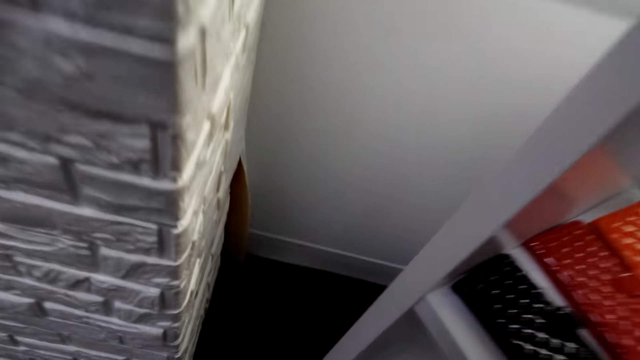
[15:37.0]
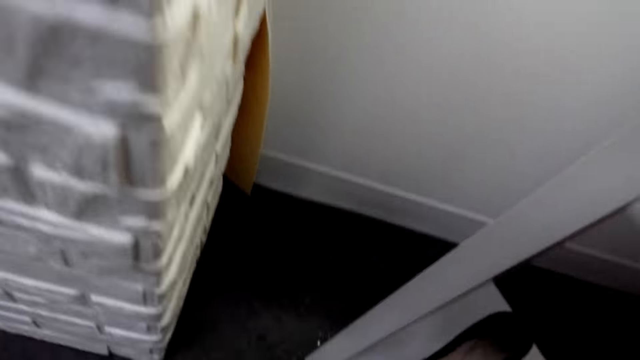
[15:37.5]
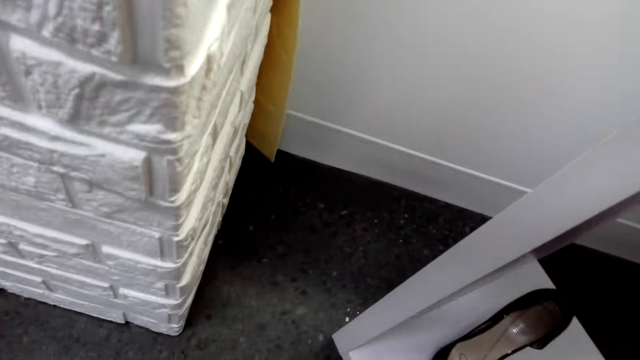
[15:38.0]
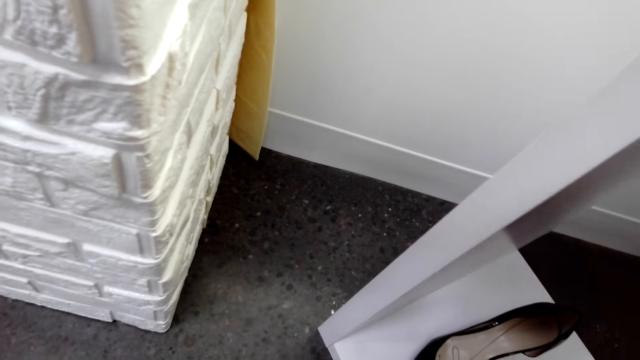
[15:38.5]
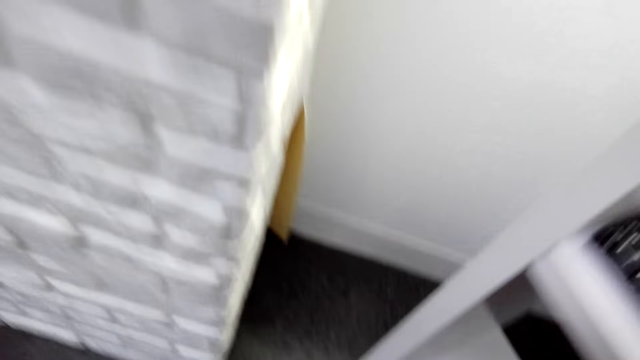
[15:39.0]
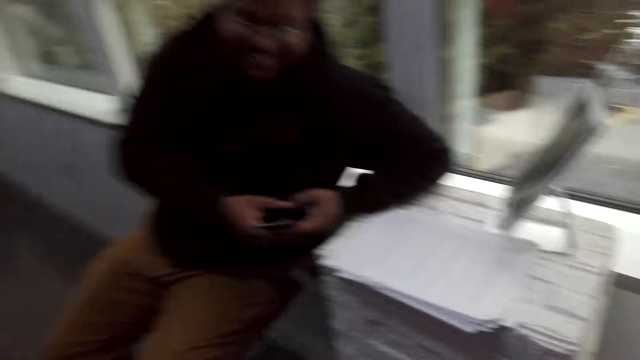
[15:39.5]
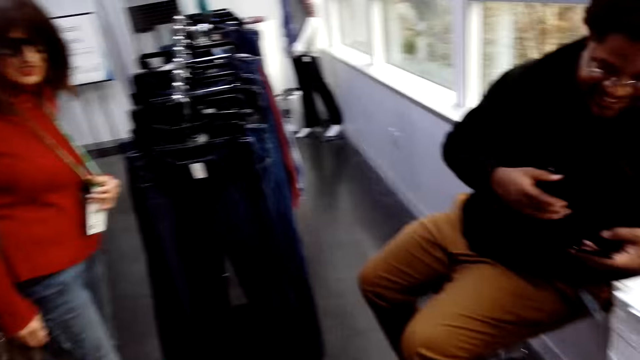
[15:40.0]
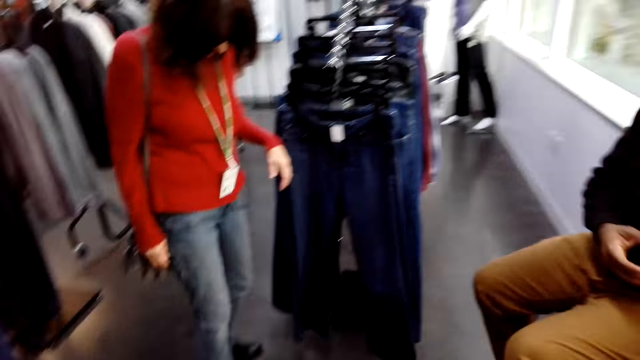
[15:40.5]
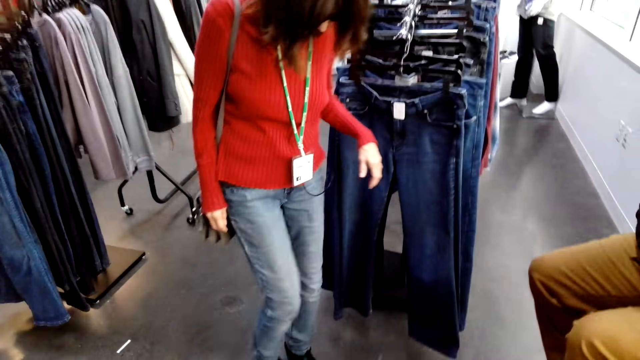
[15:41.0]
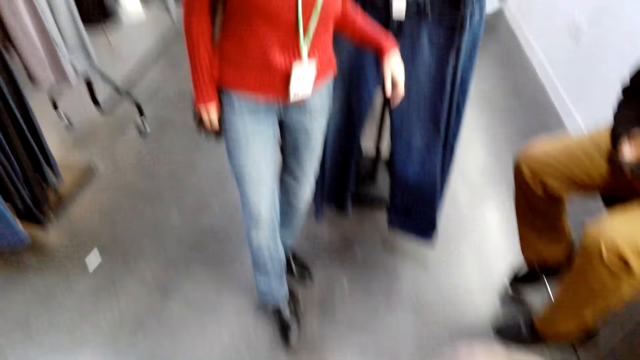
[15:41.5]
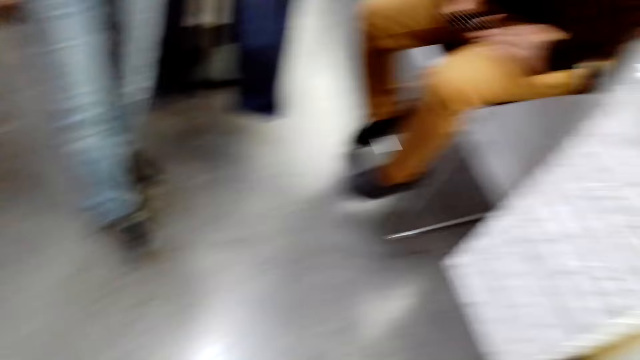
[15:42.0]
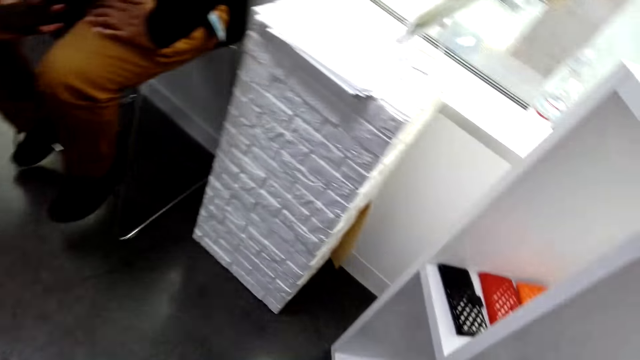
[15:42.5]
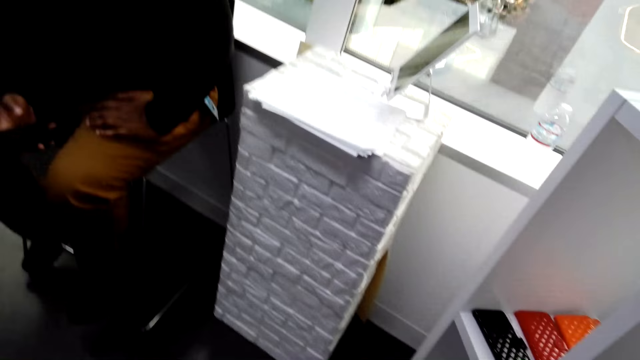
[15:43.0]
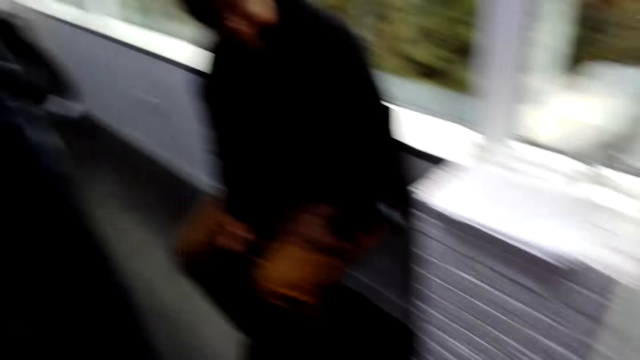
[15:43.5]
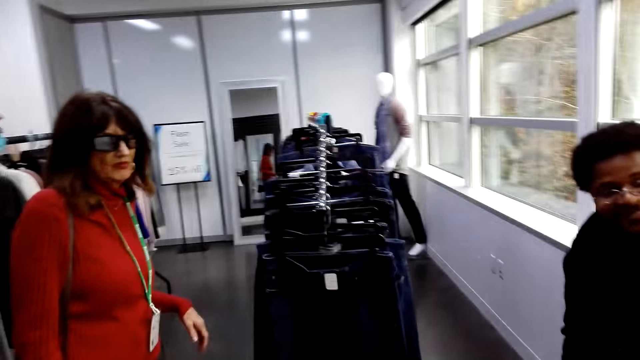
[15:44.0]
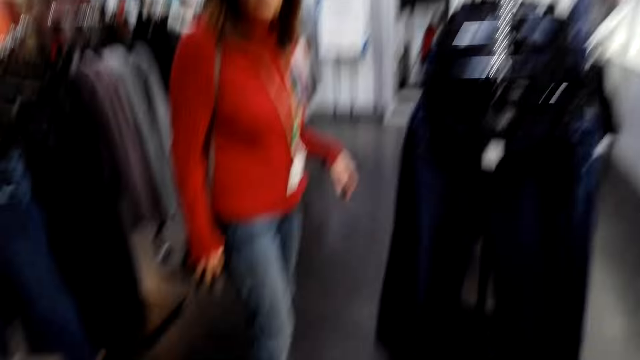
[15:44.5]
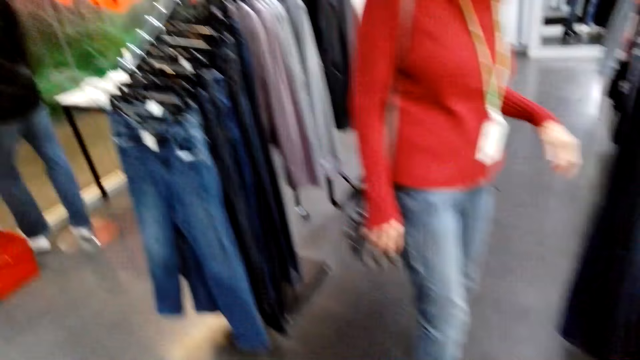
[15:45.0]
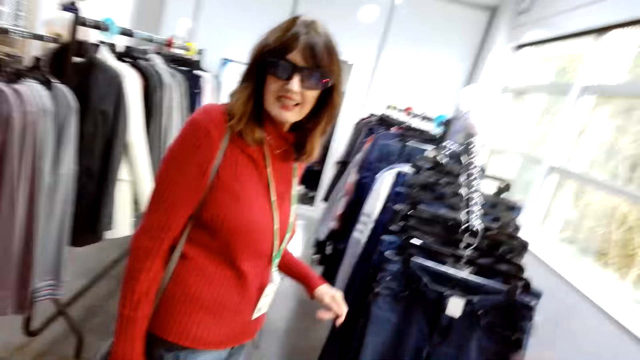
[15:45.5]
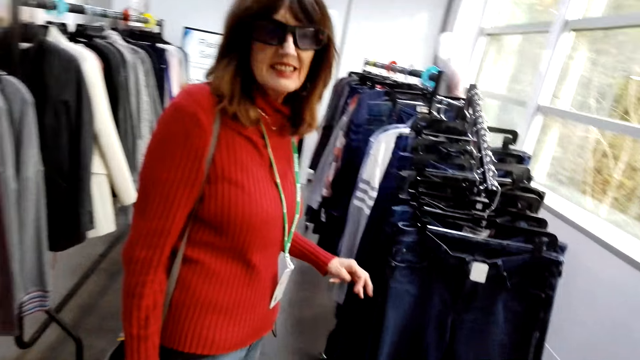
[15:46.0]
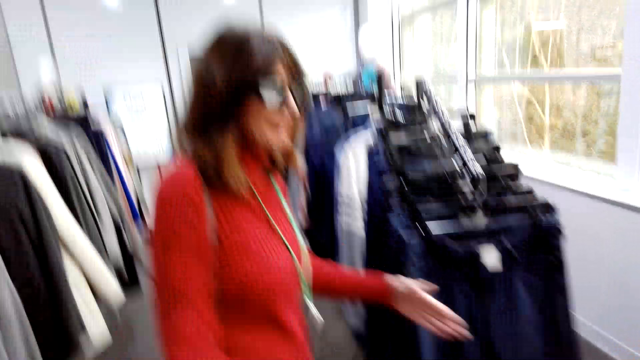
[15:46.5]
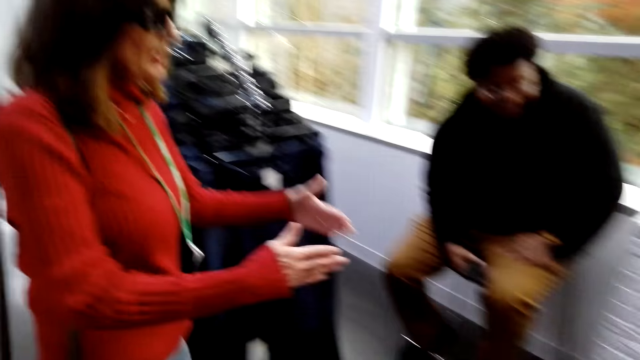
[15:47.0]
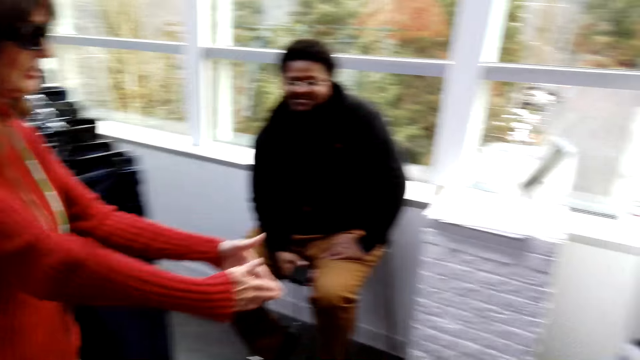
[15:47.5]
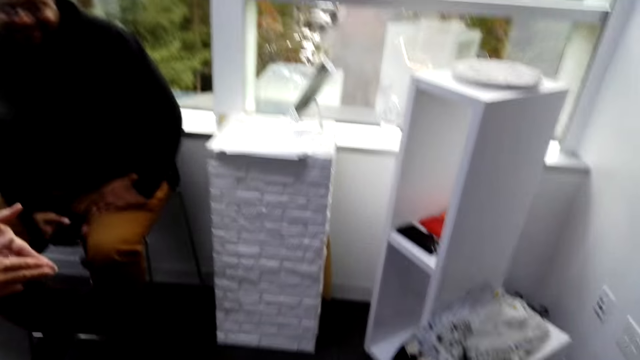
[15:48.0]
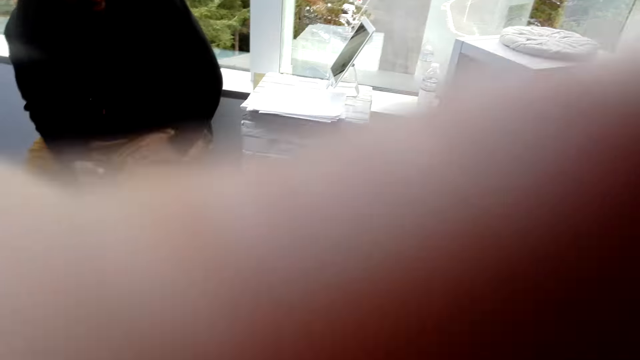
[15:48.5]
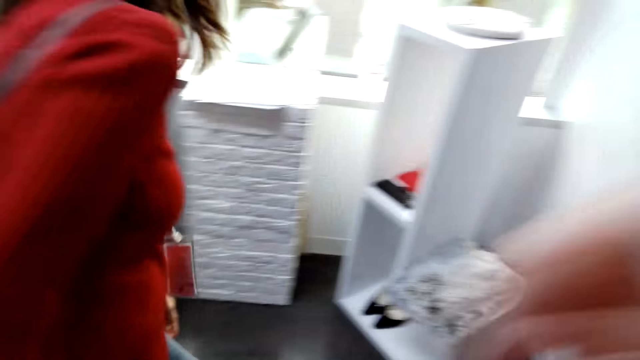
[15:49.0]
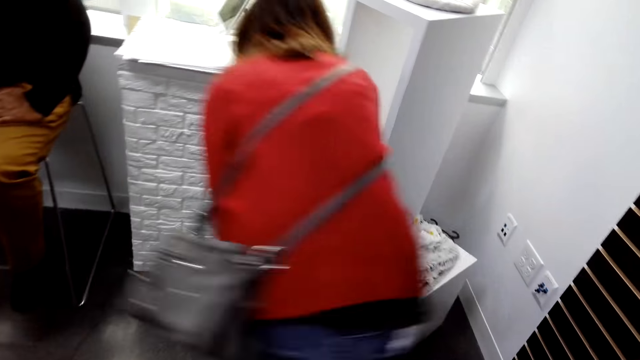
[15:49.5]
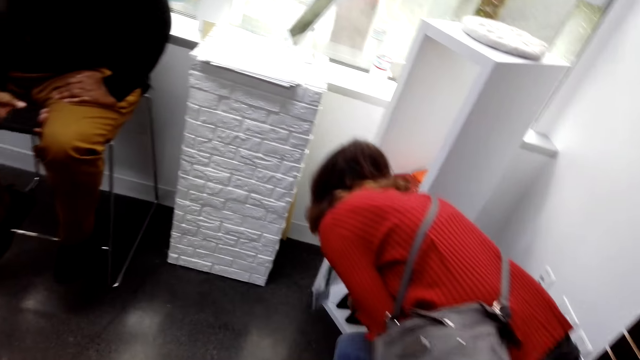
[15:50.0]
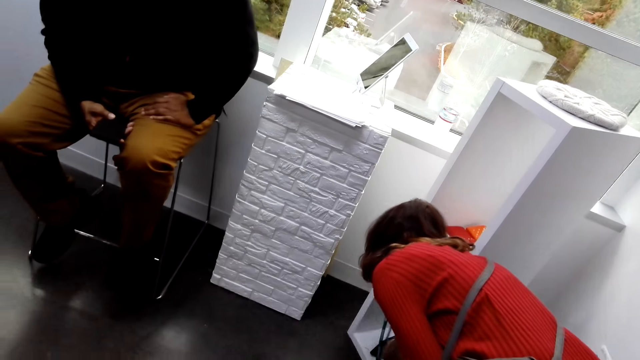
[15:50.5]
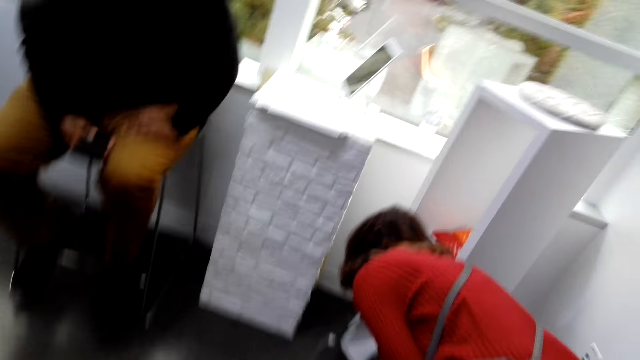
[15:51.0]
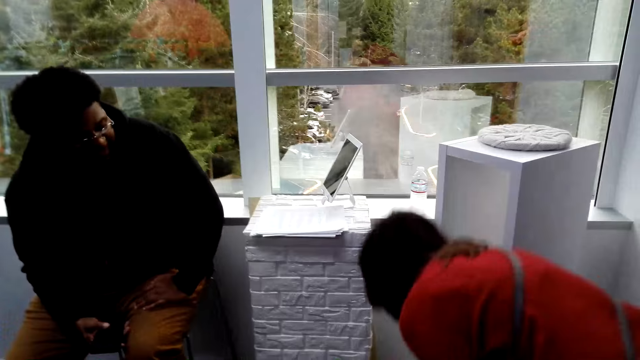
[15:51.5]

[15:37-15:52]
The camera wearer puts the shoes in the shelf. They stare around the shop. A woman talks to the camera wearer. The woman makes gestures and touches shoes in the shelf.

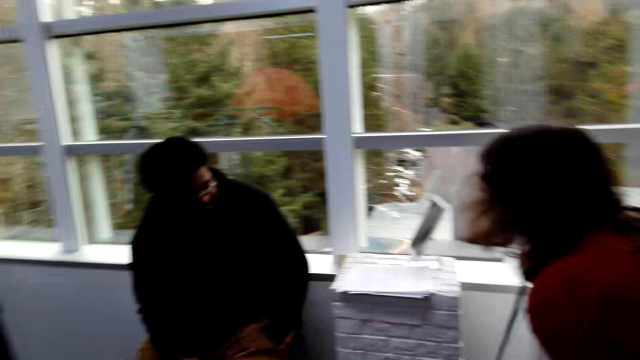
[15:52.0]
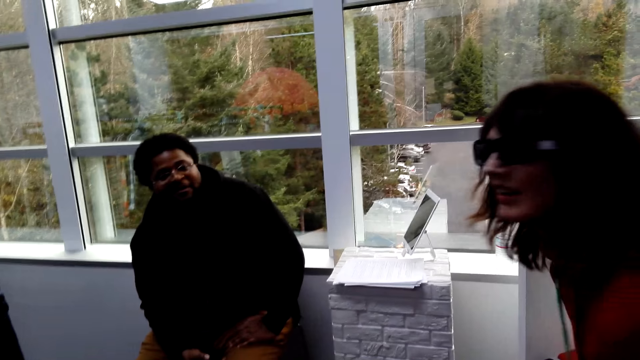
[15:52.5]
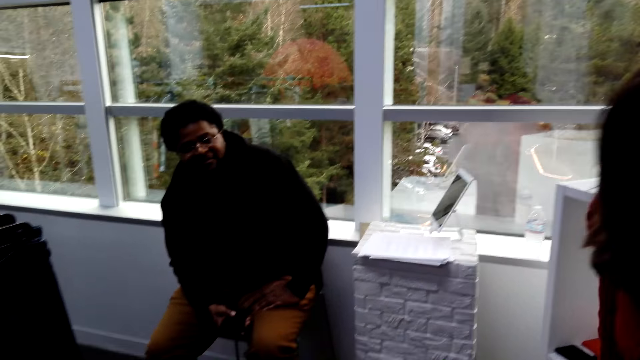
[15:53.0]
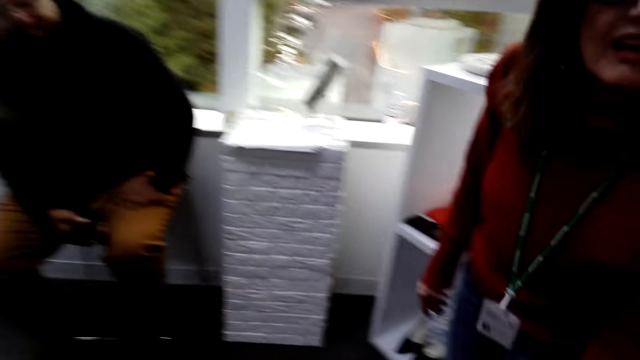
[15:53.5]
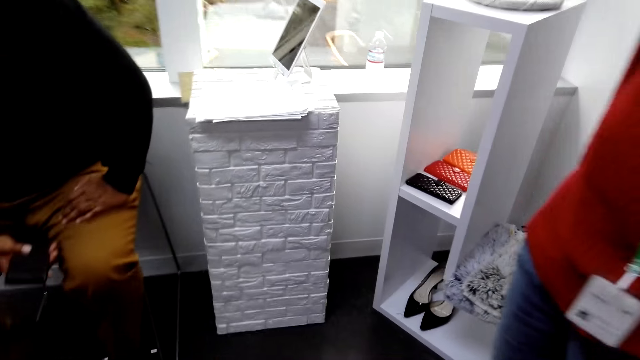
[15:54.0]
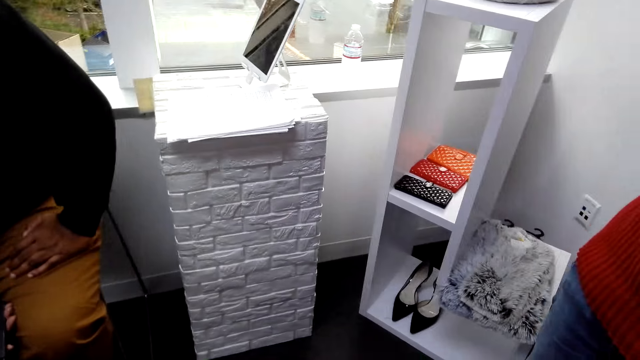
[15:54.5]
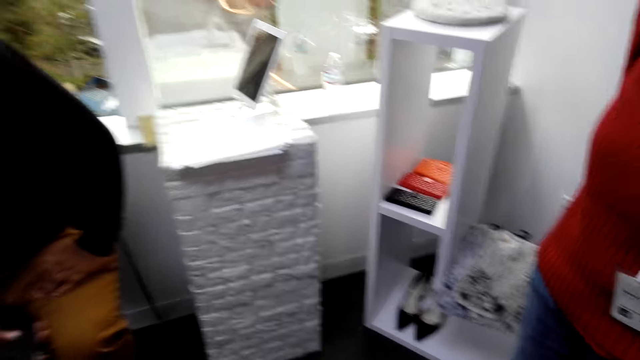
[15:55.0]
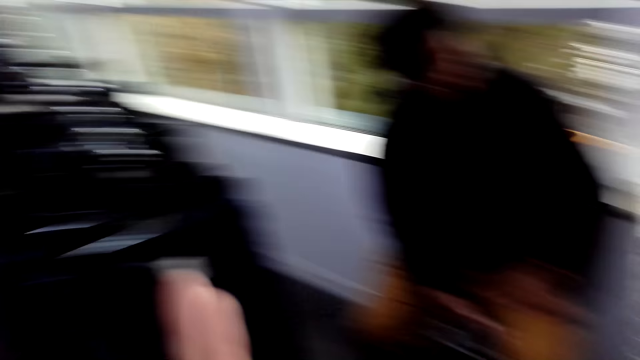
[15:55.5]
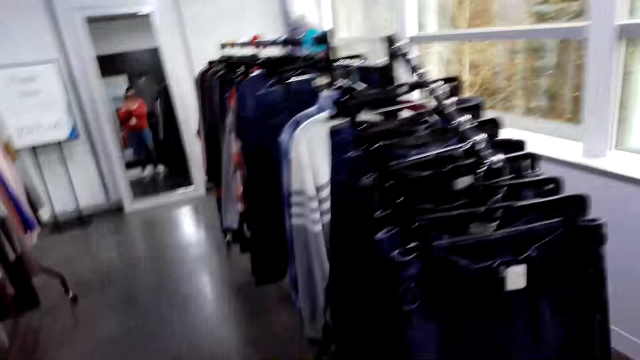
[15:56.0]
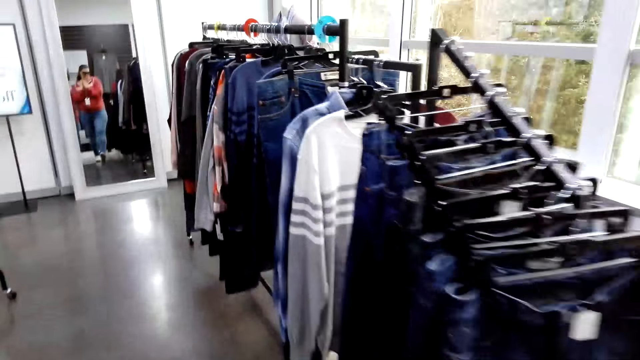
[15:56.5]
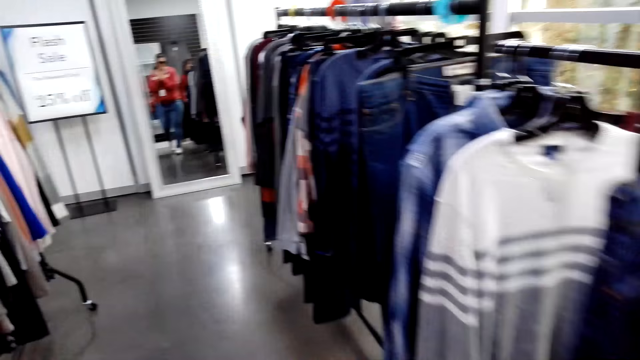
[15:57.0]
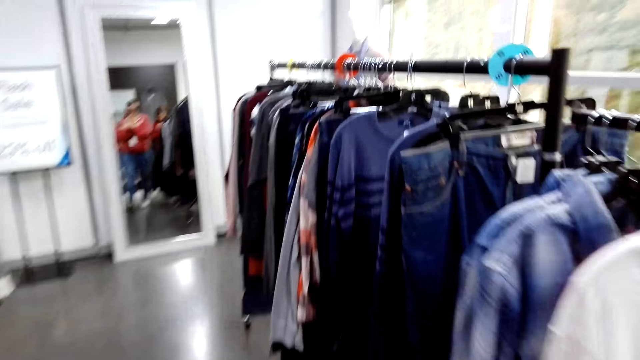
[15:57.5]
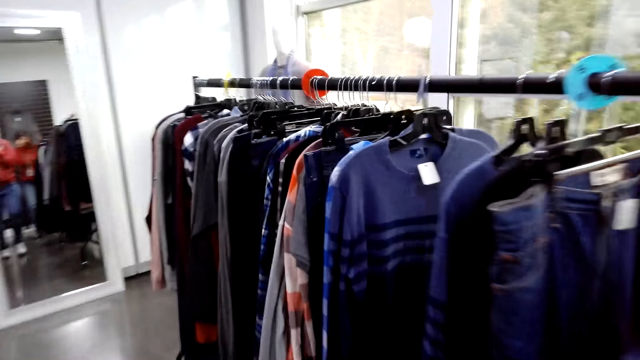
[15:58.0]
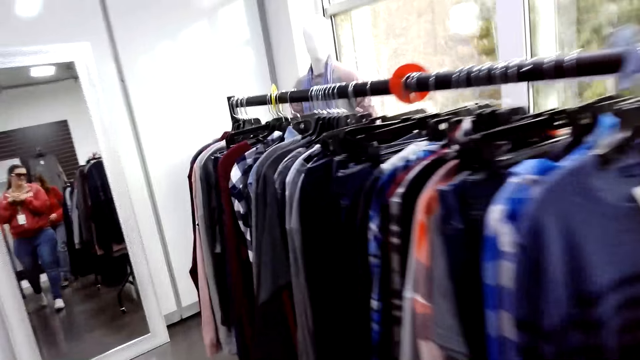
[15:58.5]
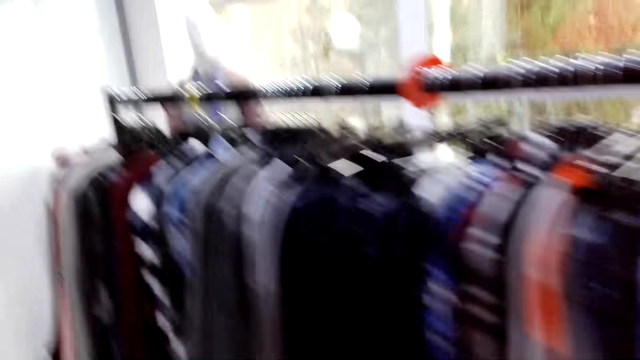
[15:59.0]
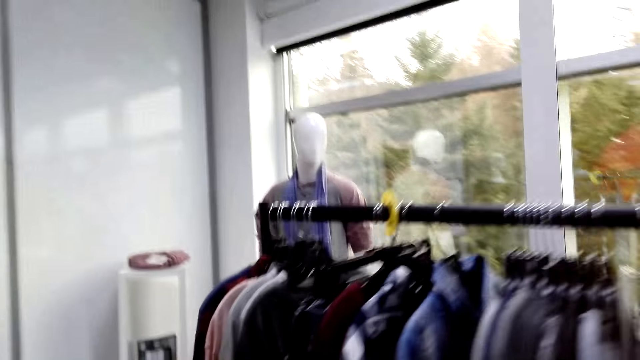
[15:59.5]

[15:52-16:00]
A woman stares around the shop. The camera wearer walks around the shop.
